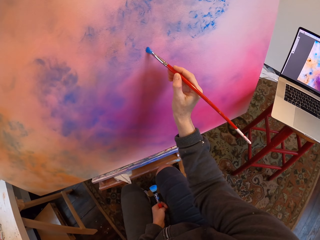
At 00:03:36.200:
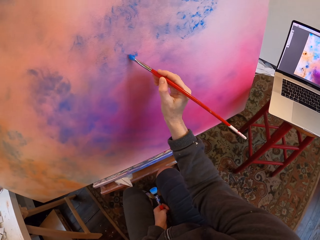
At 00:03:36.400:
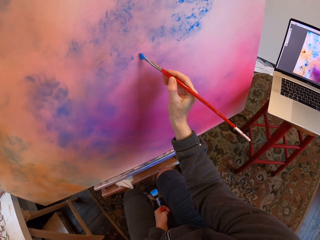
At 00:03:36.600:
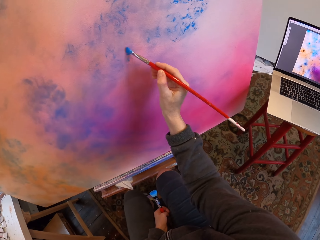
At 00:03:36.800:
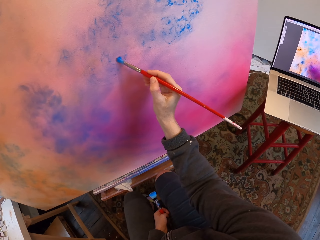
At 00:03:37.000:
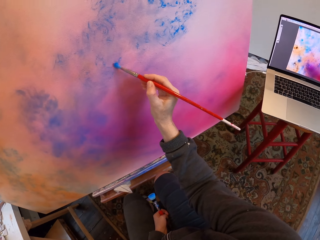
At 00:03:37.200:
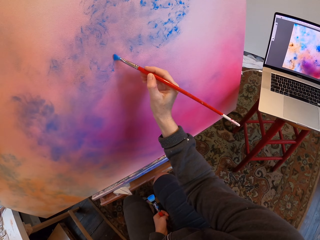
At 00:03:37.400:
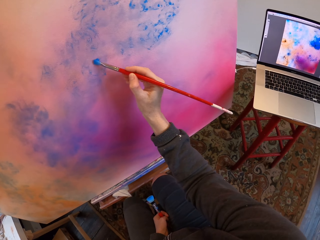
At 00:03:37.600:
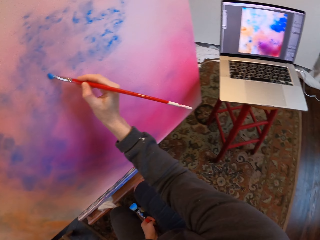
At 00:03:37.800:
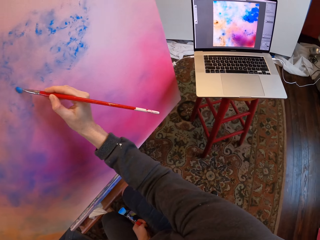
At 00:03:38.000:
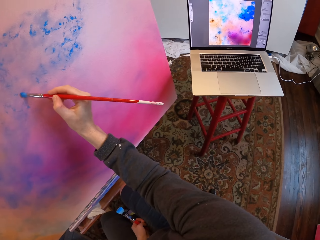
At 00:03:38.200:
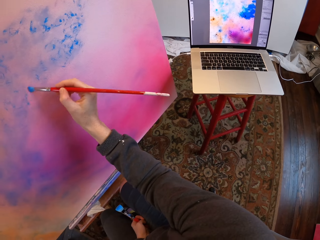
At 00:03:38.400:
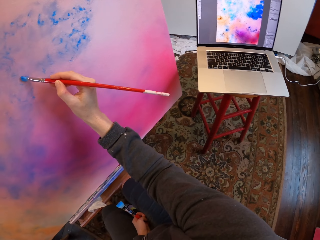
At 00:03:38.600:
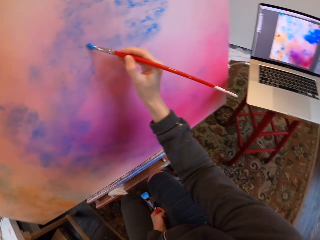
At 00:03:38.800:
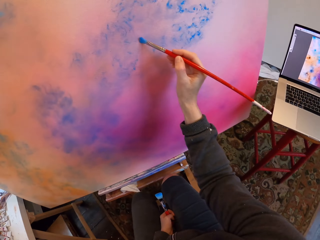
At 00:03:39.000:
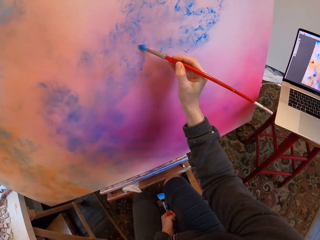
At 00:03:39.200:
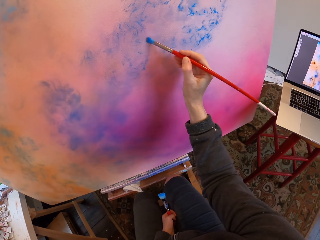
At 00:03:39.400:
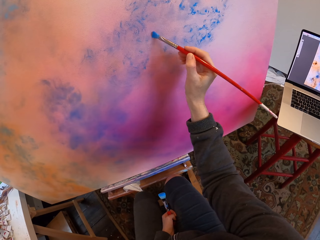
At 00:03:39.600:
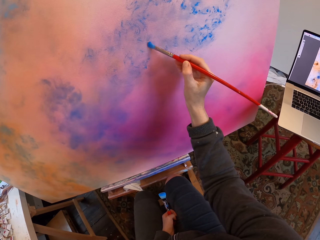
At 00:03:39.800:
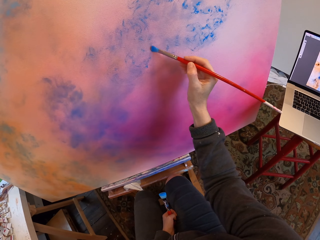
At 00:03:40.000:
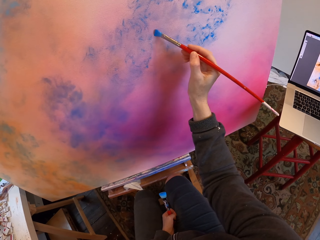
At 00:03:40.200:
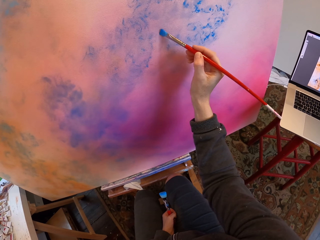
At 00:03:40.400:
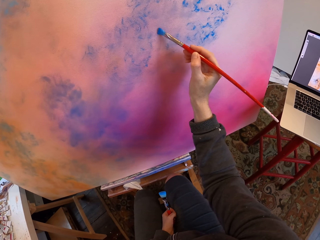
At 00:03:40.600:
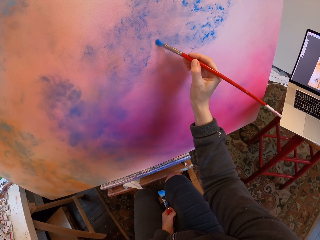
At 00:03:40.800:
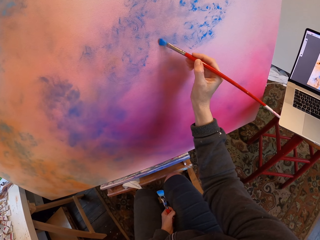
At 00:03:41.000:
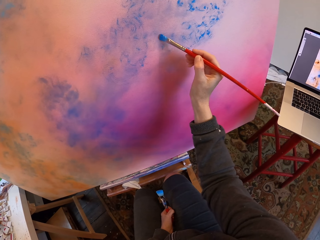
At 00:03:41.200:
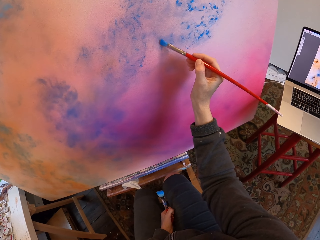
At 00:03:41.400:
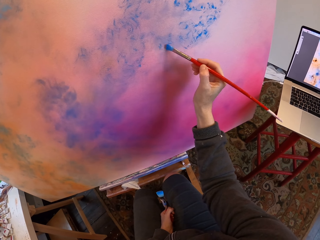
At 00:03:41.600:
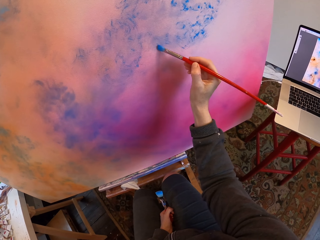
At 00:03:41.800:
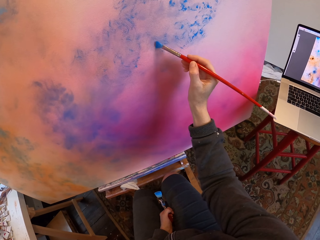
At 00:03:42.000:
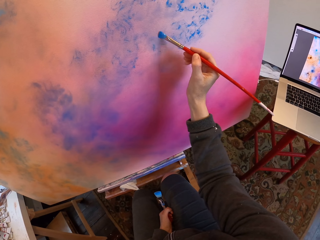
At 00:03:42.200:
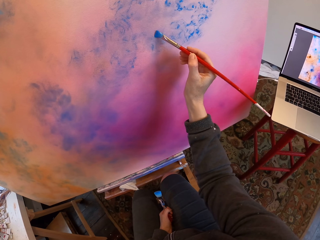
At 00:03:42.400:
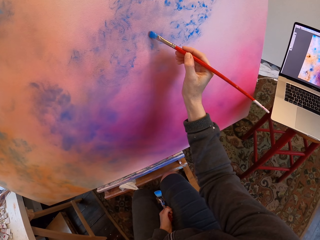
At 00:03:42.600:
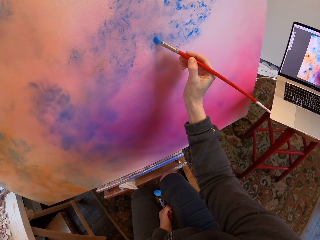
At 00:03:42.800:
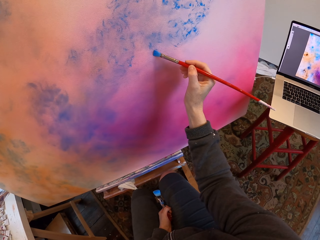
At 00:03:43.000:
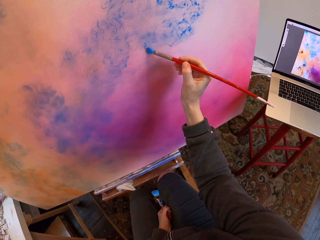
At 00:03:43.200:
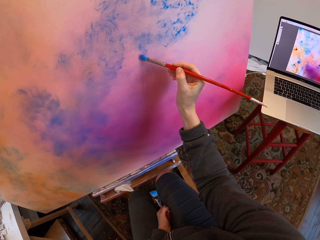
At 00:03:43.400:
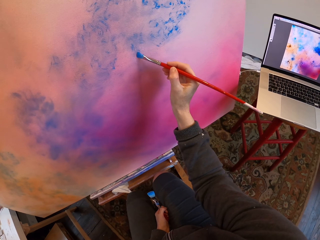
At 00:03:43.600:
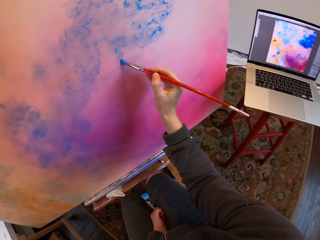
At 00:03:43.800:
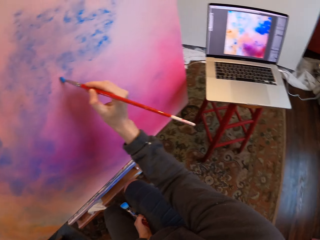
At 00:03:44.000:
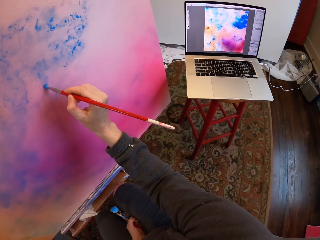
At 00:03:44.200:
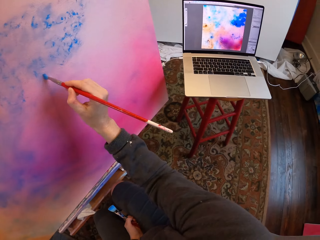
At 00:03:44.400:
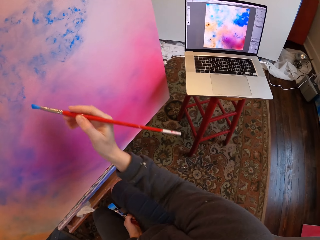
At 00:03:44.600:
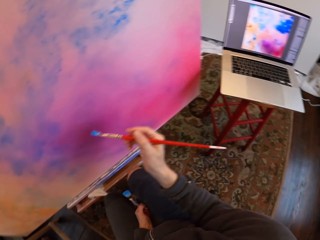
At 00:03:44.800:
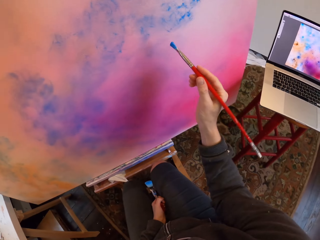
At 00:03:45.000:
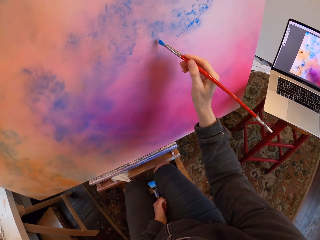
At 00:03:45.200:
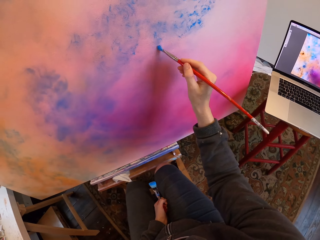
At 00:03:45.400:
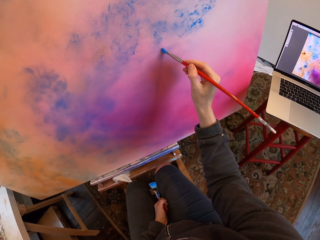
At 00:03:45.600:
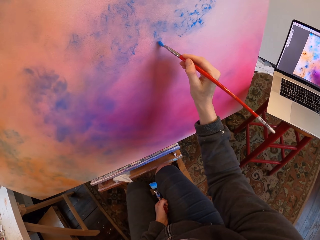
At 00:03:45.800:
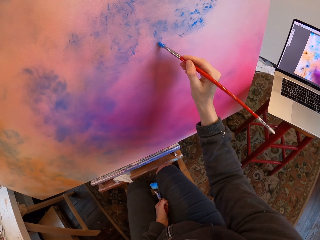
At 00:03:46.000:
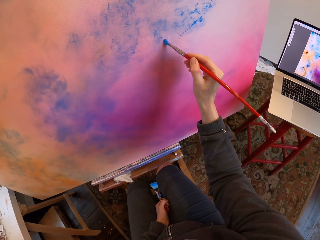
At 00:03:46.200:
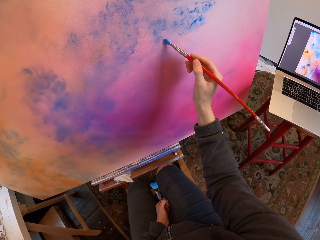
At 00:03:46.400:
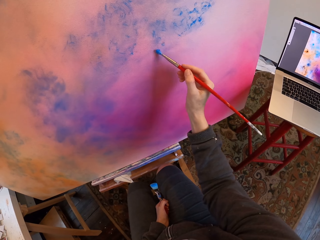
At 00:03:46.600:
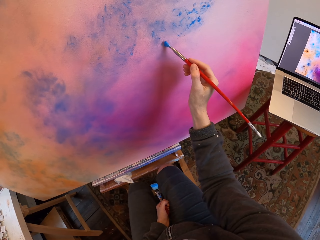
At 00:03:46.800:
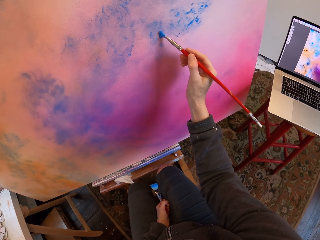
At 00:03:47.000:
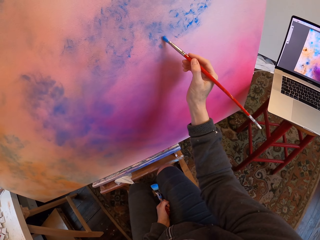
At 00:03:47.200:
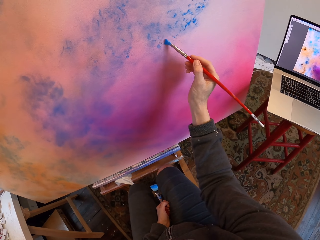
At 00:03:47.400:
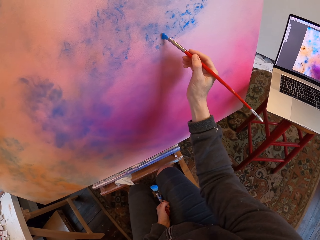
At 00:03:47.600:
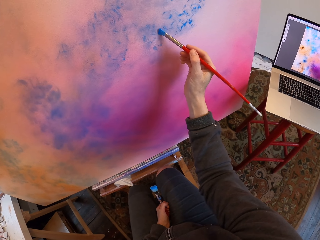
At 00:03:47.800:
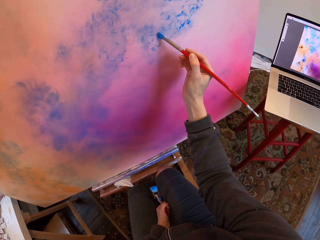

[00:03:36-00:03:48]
The camera wearer looks at the laptop. They paint. They look at the laptop. They paint.

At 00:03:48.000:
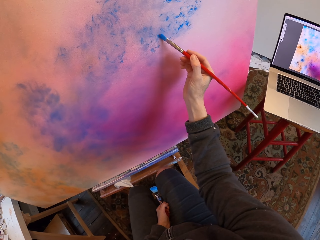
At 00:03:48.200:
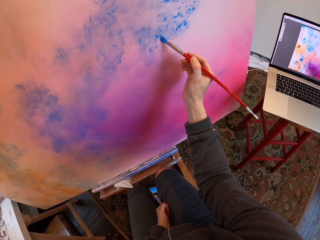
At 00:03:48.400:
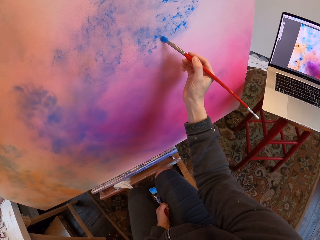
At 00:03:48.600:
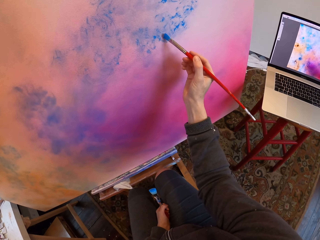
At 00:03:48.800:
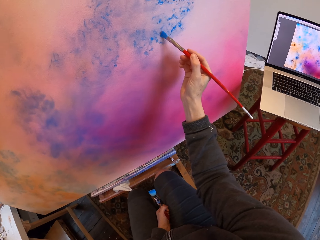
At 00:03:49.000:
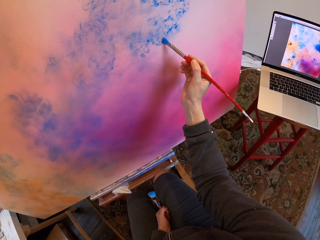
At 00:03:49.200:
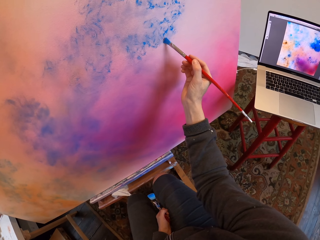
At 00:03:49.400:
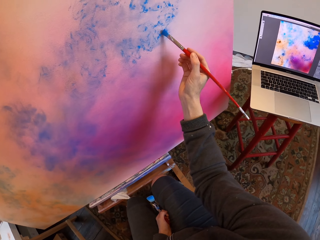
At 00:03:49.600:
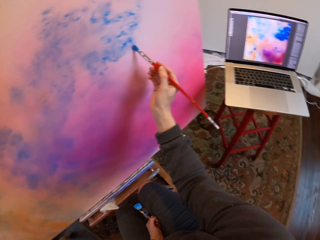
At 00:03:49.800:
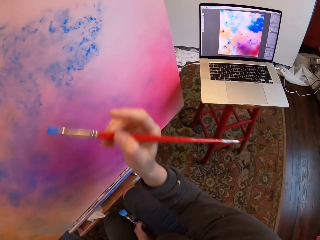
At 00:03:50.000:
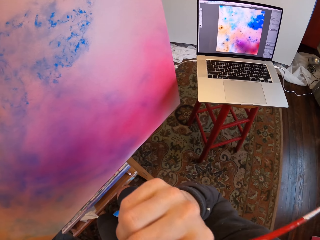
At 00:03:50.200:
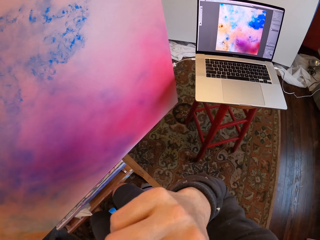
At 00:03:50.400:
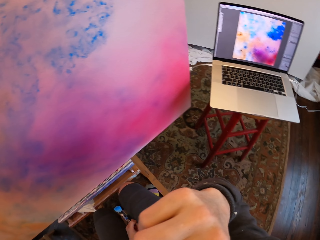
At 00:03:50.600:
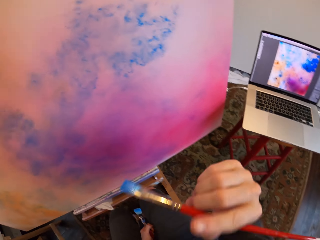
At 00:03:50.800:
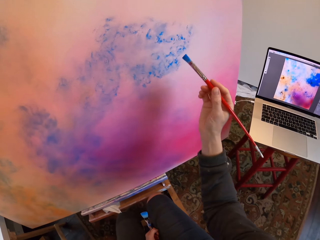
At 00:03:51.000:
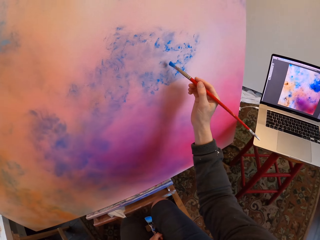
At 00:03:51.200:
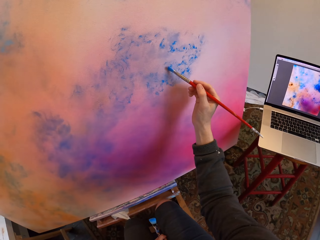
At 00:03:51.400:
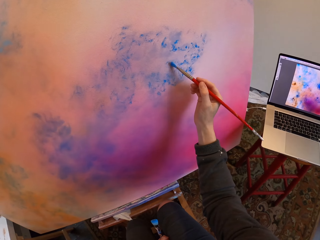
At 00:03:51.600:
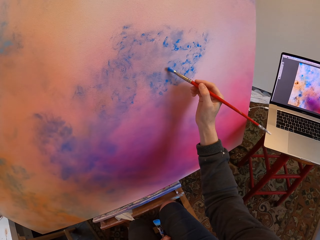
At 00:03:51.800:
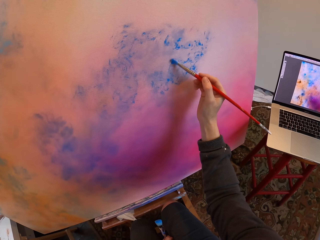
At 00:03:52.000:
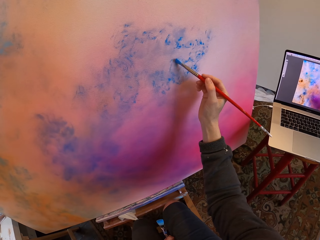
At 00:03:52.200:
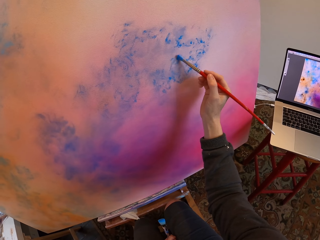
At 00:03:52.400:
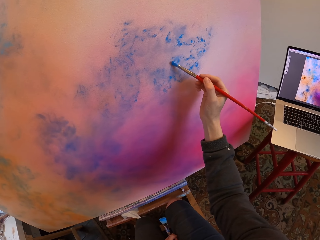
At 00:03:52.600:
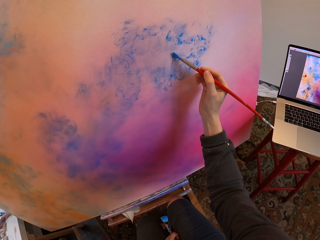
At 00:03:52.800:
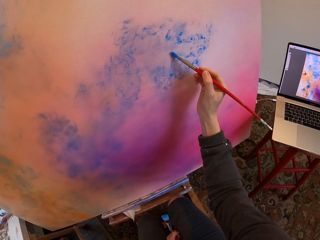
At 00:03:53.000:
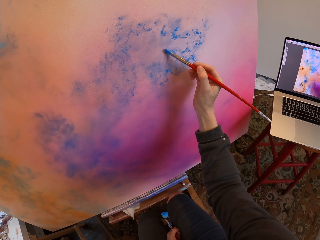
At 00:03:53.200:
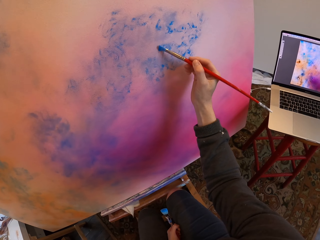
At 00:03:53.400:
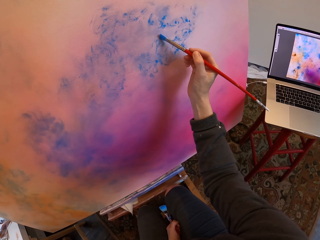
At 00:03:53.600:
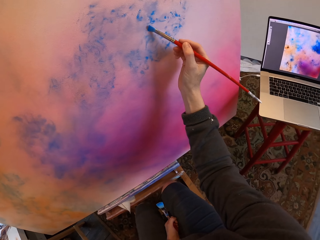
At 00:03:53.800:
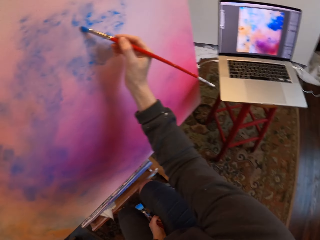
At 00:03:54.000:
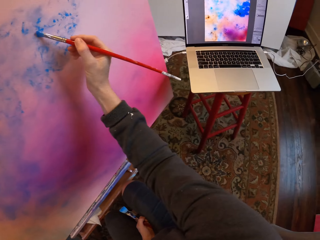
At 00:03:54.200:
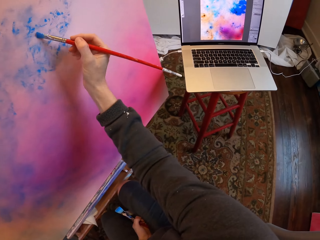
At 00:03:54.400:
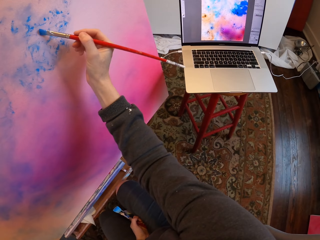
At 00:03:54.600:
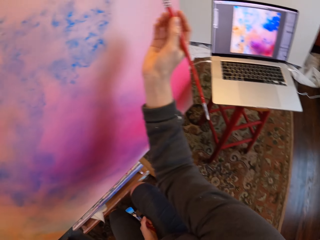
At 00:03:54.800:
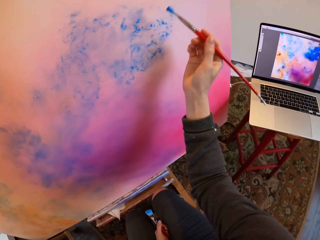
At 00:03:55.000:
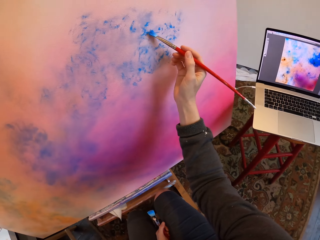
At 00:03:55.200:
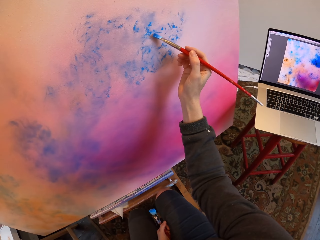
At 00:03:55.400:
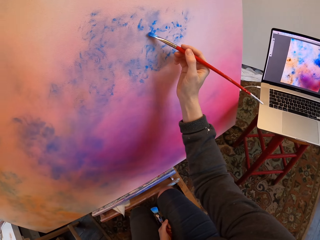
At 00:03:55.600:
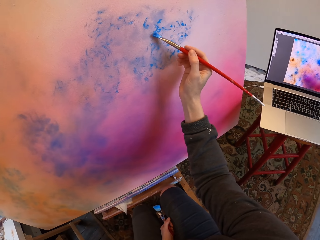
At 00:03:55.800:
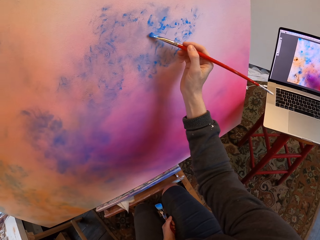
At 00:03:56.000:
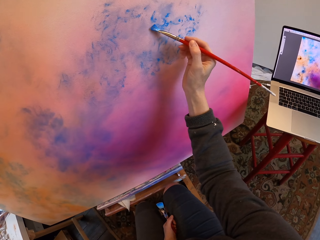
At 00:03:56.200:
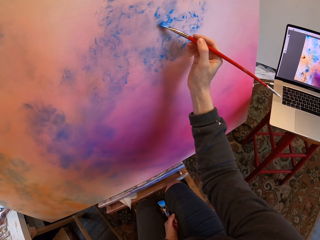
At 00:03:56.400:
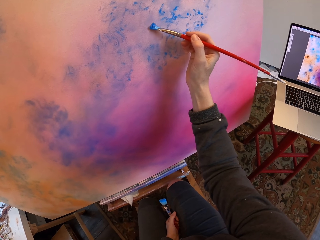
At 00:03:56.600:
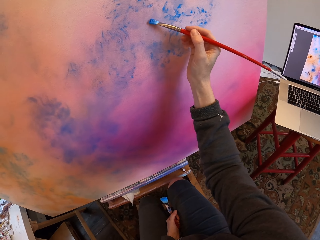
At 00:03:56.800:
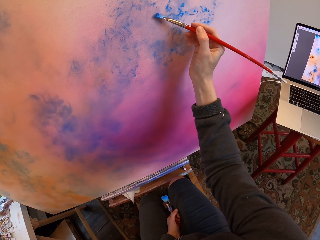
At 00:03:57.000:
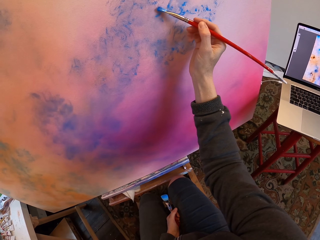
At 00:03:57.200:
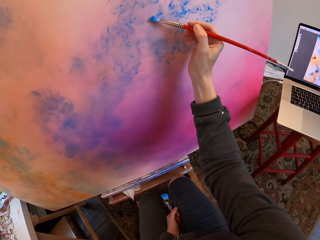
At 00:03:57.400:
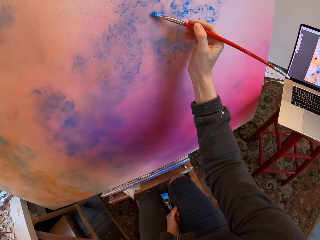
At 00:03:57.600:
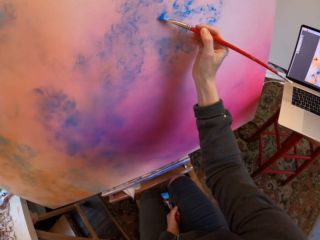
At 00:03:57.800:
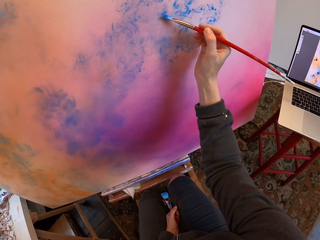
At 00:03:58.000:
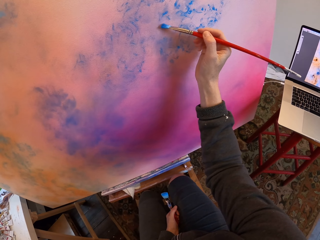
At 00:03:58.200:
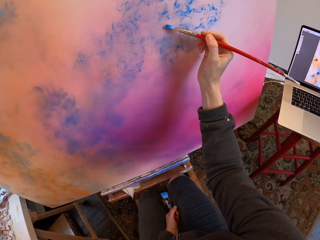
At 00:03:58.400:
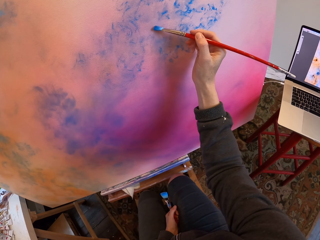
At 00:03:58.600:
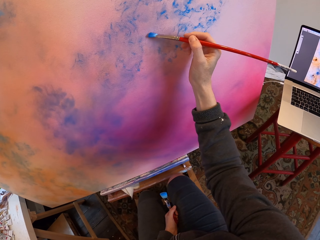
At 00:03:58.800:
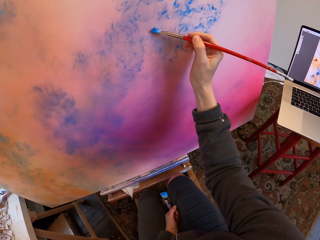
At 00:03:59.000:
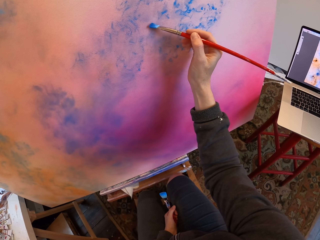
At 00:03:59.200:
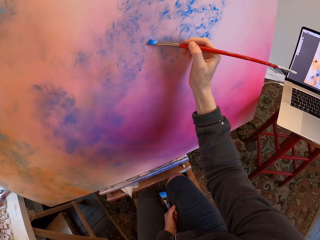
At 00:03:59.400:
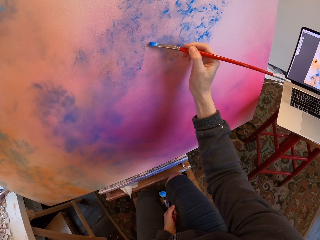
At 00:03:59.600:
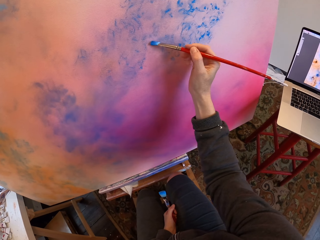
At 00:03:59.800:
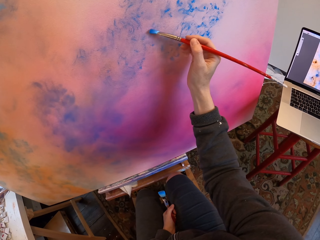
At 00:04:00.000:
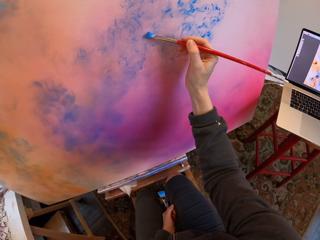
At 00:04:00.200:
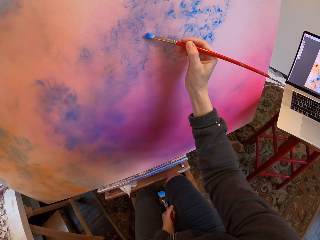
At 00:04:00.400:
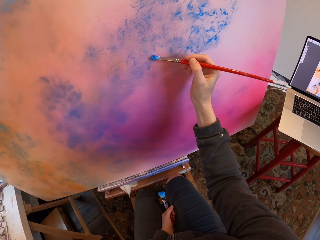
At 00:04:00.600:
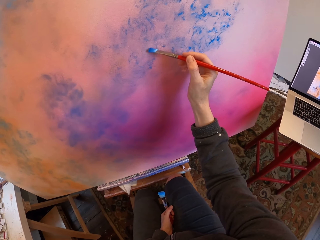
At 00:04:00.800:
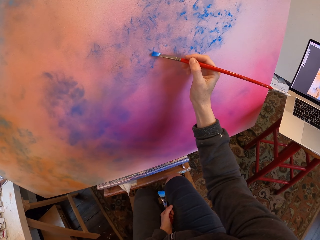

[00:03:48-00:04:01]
The camera wearer touches their face with the brush. They paint. They look at the laptop. They paint.
